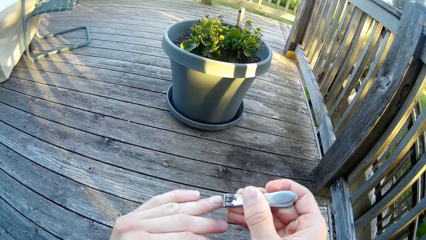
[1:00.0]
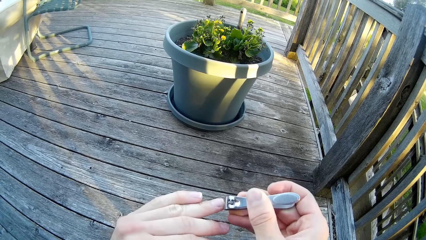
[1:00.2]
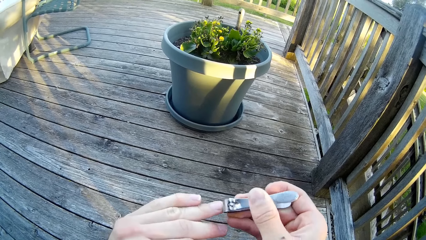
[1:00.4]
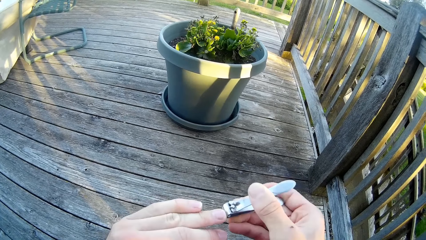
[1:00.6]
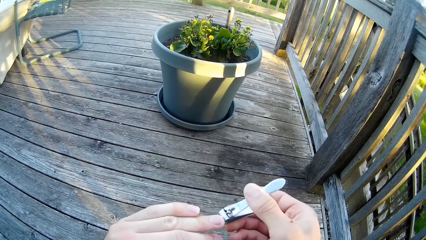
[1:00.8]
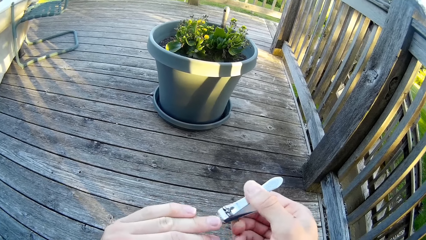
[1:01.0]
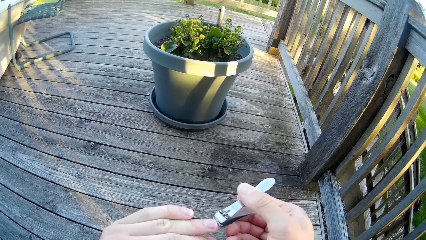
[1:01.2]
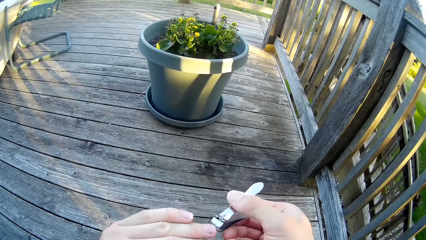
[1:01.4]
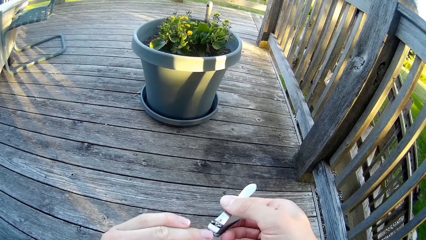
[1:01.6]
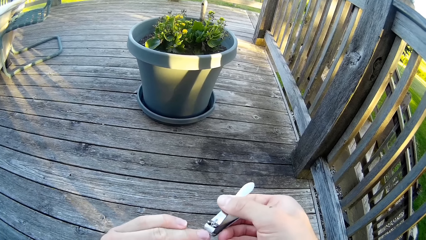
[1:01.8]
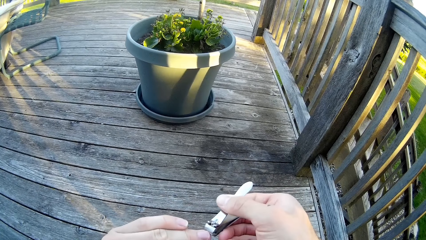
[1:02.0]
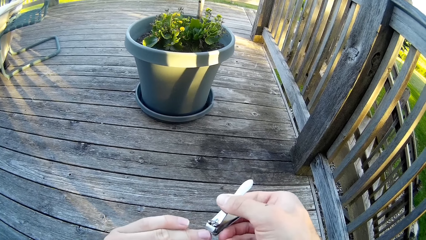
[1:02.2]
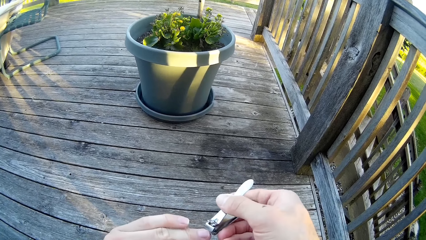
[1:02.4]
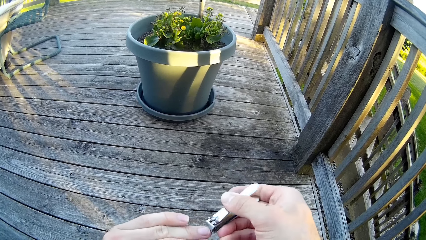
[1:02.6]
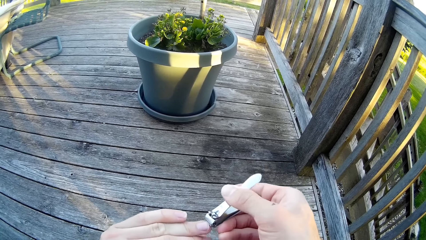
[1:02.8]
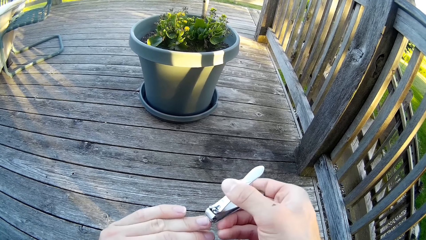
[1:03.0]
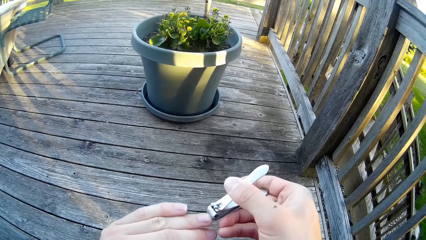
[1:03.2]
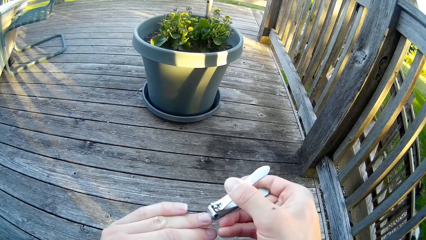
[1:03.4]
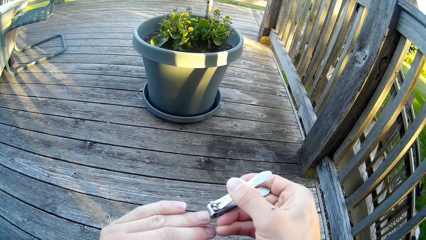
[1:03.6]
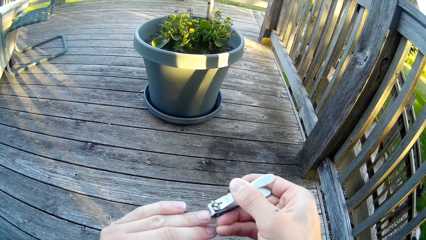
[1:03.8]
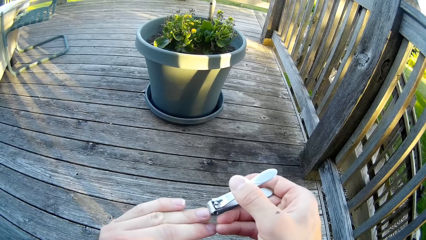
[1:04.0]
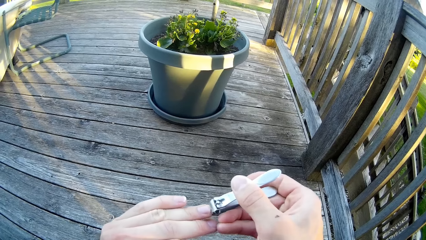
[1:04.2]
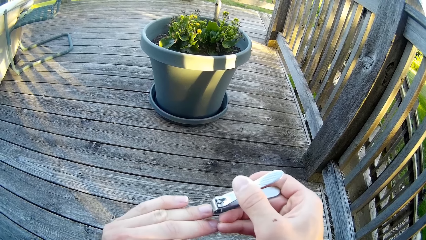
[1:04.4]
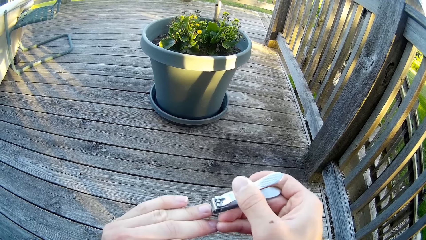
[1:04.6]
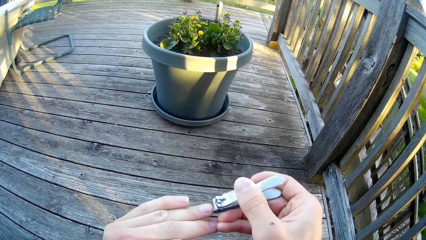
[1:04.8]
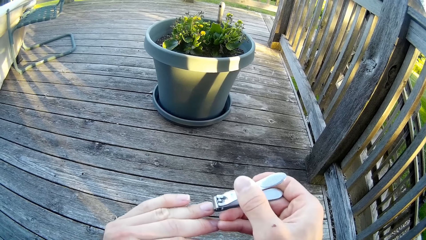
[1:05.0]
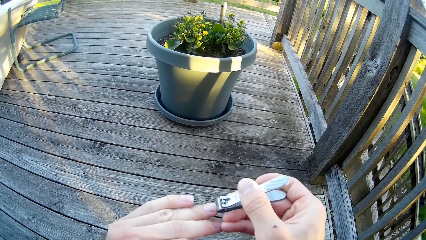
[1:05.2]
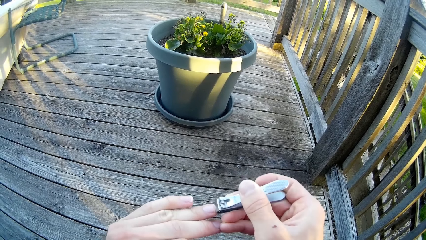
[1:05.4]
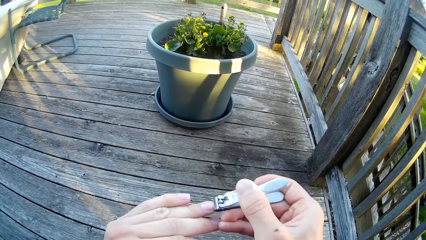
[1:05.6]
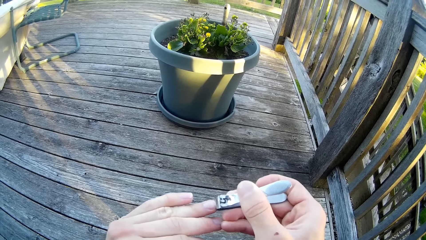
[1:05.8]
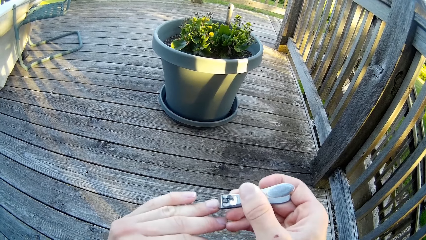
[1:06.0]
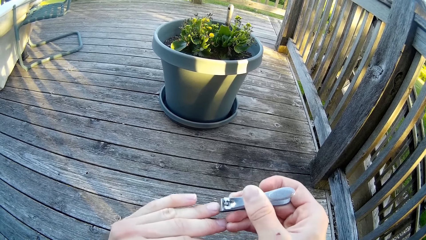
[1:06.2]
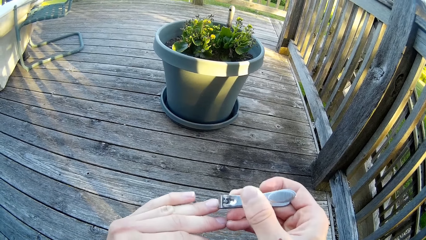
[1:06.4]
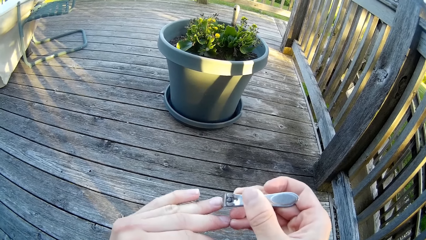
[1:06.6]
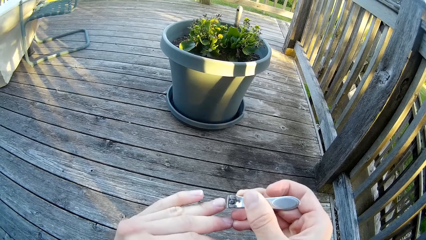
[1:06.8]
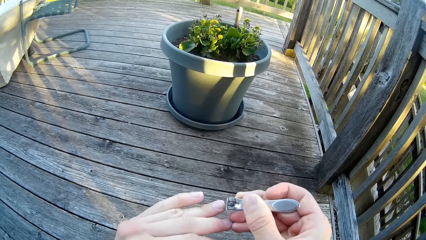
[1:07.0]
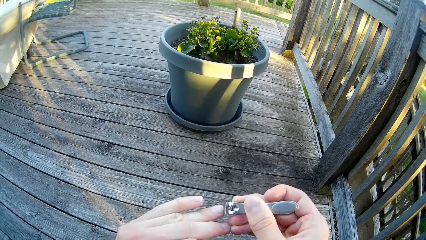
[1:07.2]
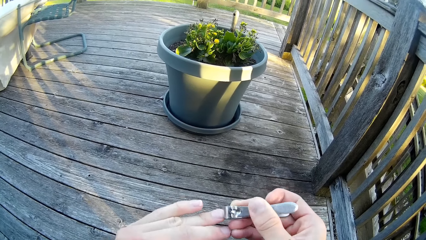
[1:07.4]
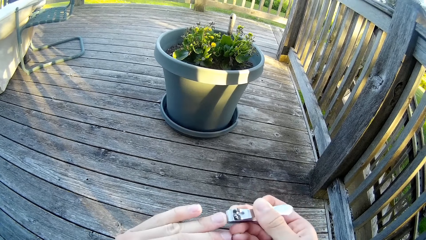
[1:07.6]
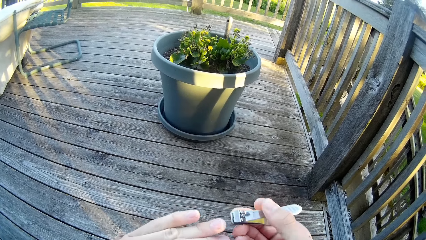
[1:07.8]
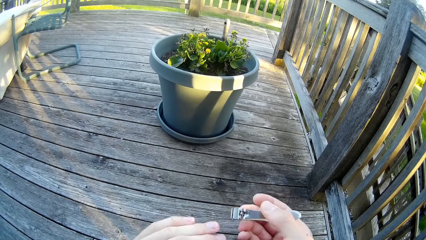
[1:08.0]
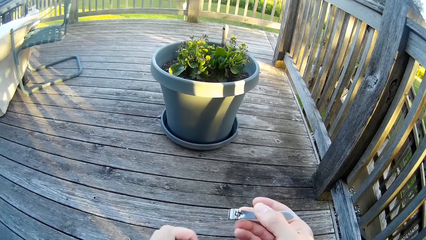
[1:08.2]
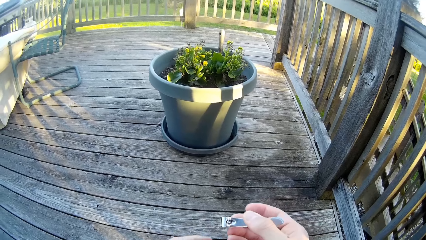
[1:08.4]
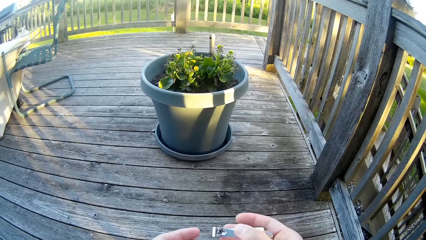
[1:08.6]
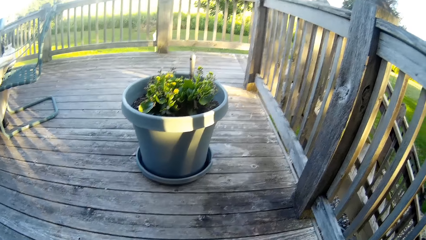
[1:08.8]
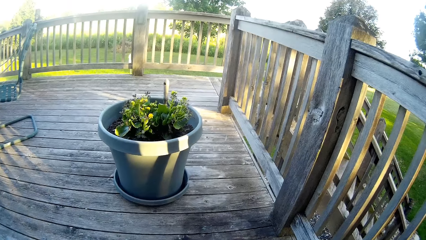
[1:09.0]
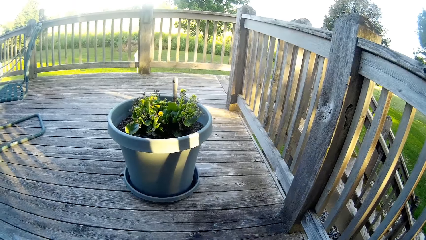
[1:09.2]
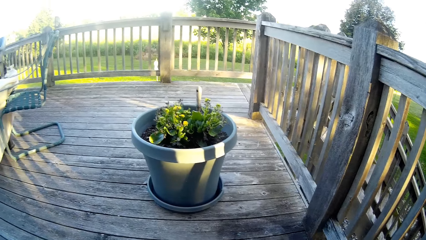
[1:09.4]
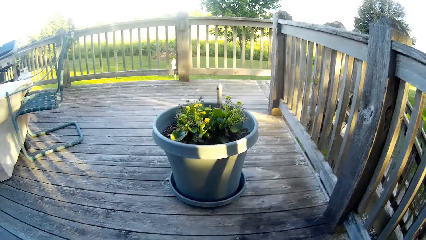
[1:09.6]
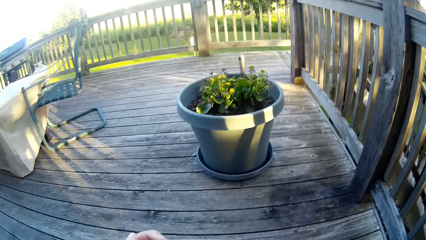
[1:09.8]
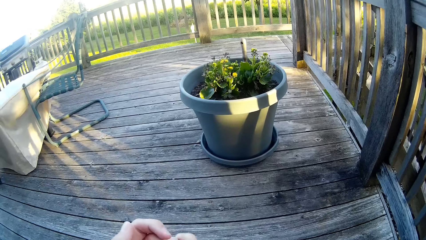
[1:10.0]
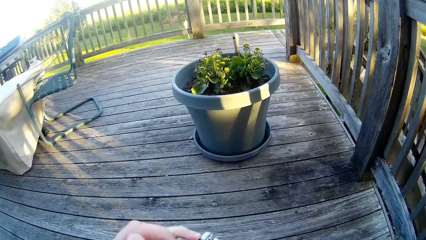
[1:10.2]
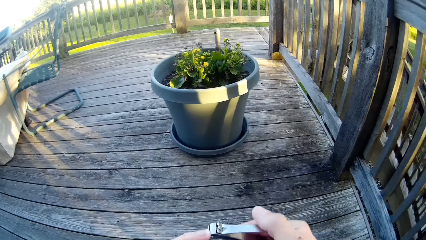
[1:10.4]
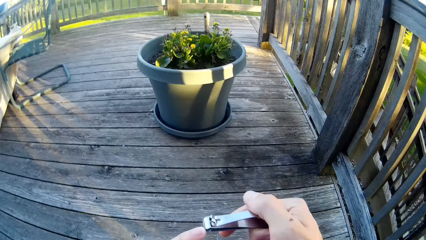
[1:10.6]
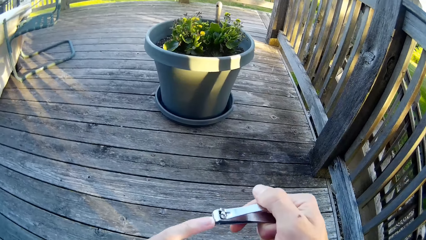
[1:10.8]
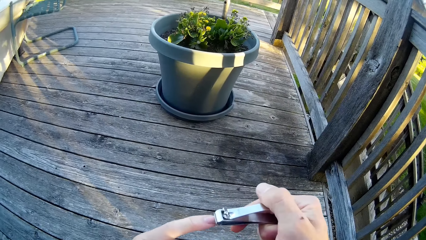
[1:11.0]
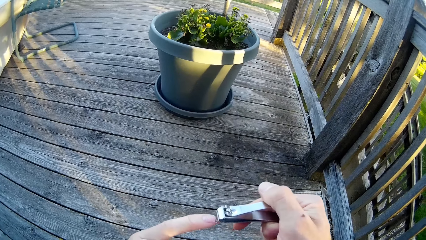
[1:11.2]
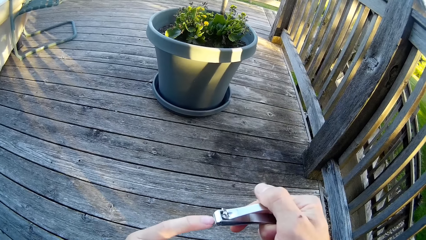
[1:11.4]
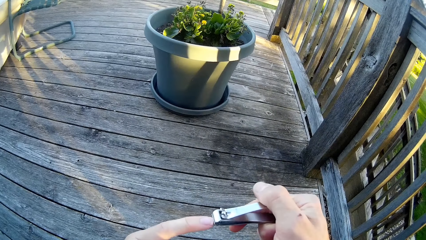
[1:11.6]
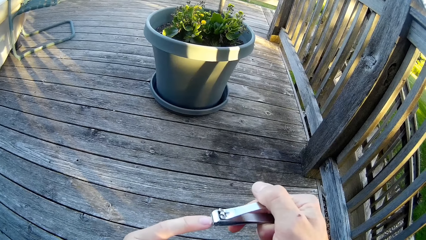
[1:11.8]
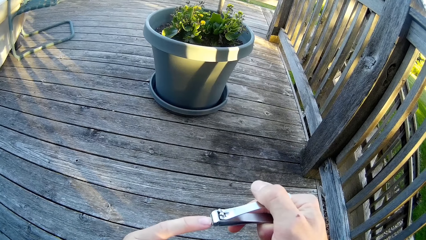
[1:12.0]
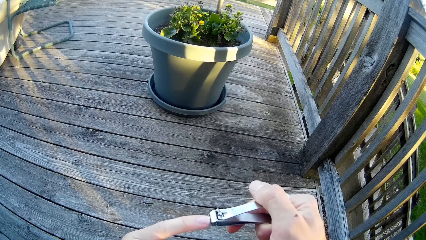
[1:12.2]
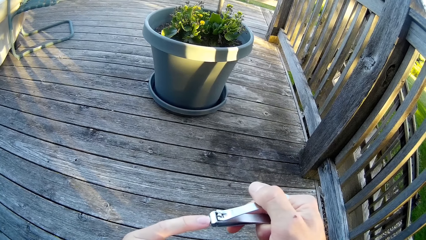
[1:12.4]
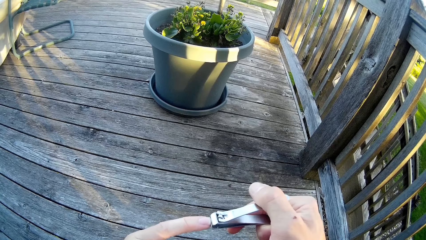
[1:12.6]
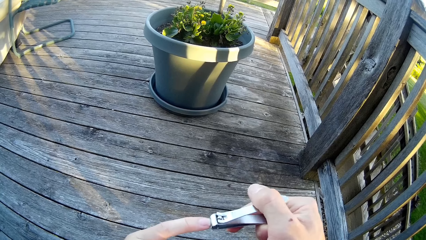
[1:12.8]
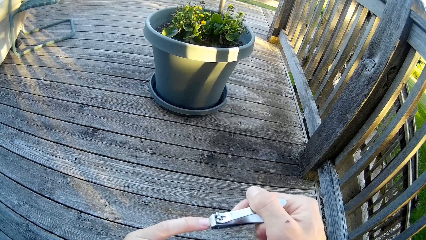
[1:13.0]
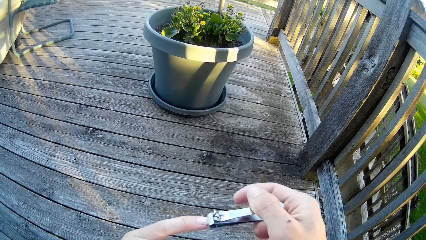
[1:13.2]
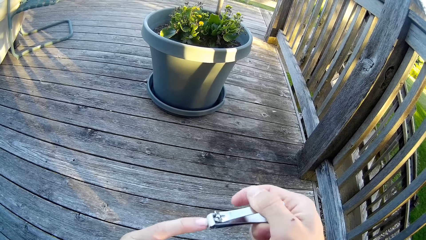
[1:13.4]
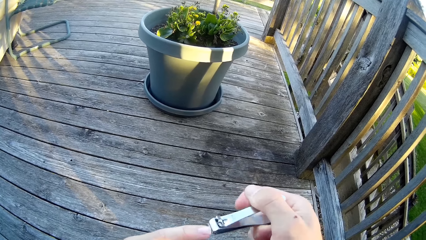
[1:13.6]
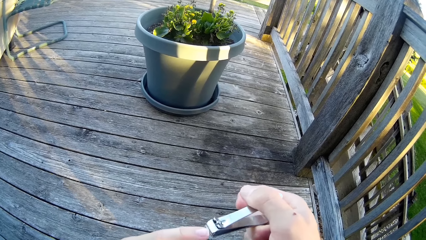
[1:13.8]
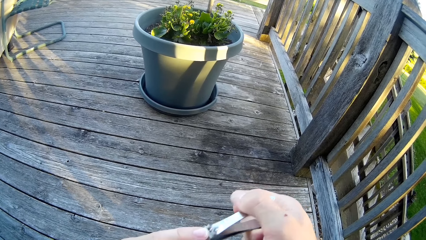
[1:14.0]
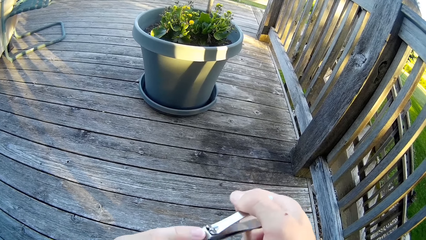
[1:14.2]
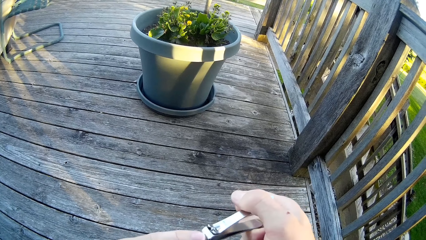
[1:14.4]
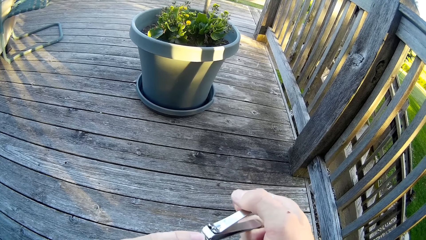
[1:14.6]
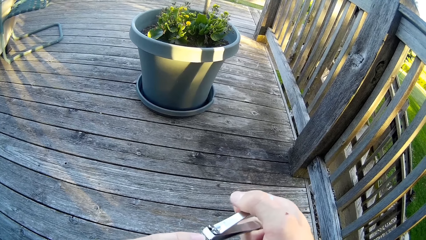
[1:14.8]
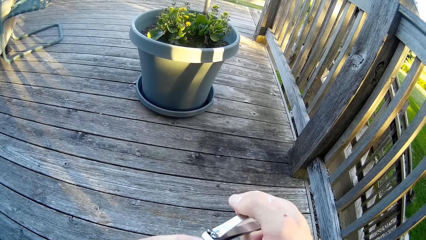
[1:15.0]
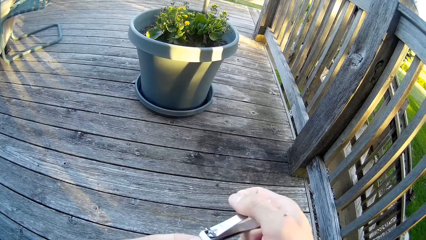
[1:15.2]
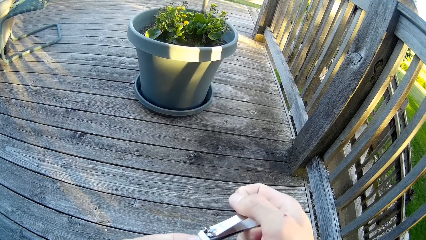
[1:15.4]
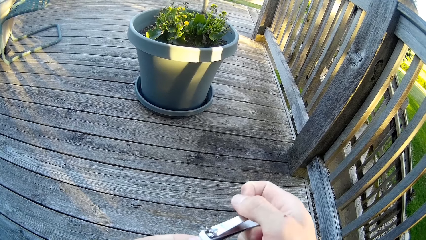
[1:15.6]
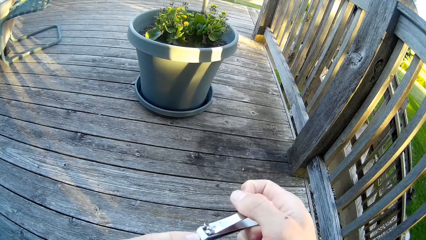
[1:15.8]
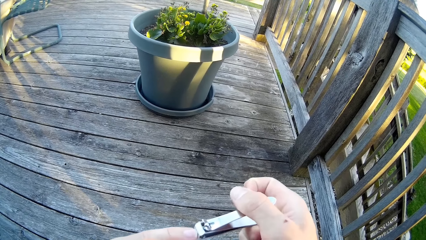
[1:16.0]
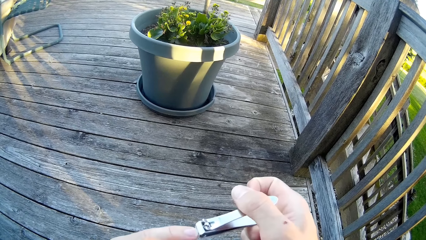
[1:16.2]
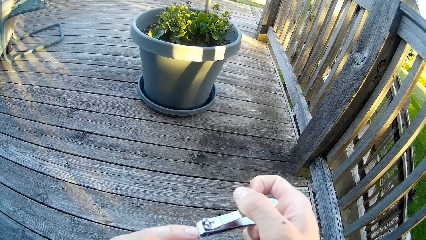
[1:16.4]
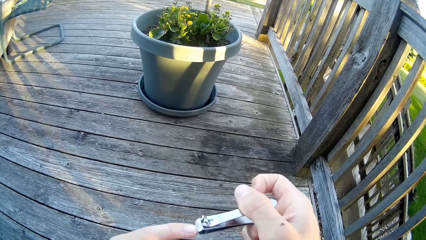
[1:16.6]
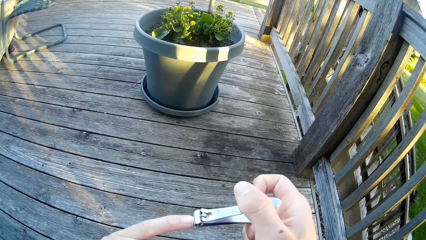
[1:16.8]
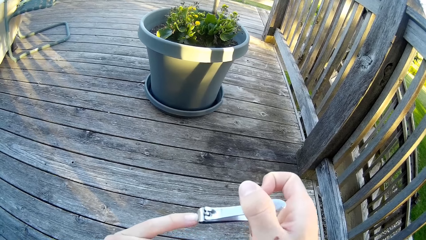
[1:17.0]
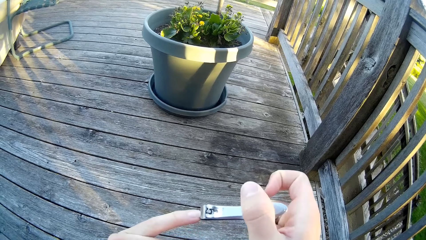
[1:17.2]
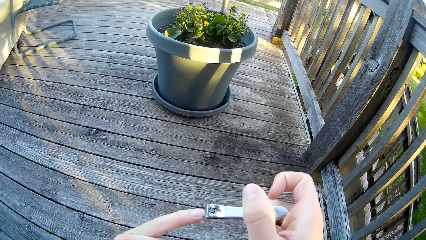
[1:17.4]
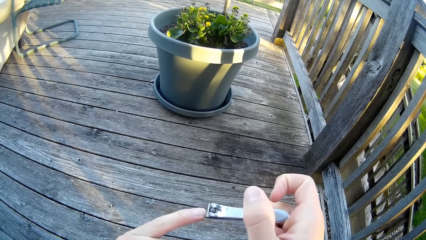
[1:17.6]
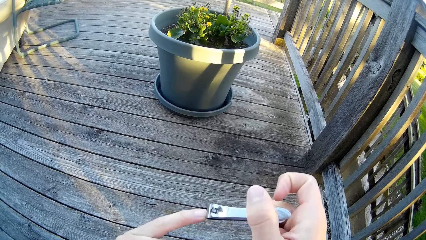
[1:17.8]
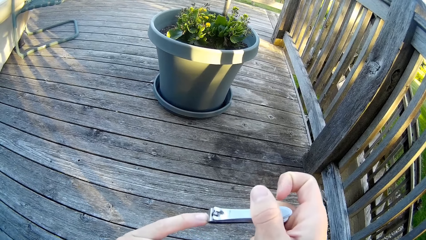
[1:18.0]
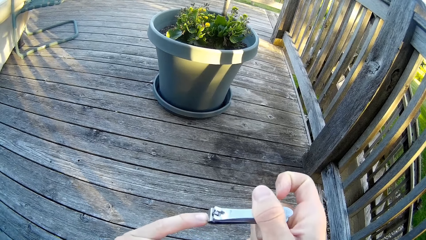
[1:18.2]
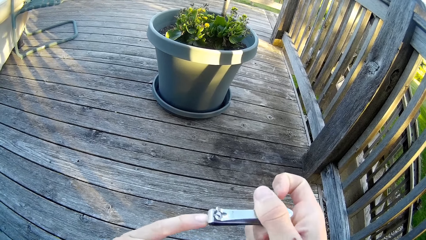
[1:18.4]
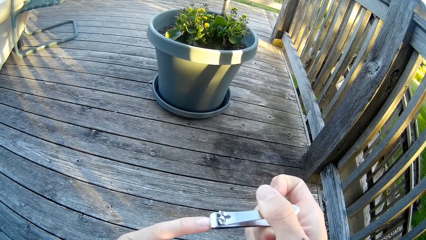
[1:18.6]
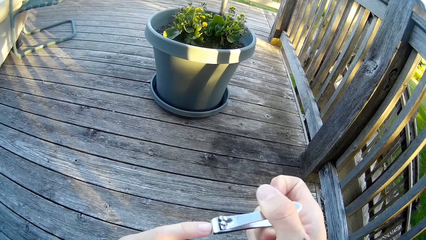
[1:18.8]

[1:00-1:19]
The camera wearer turns the hand. He looks around. He holds a nail cutter around the fingernail. He cuts his left pinky fingernail with the nail cutter.
